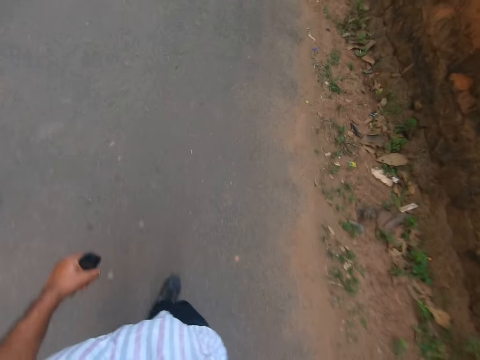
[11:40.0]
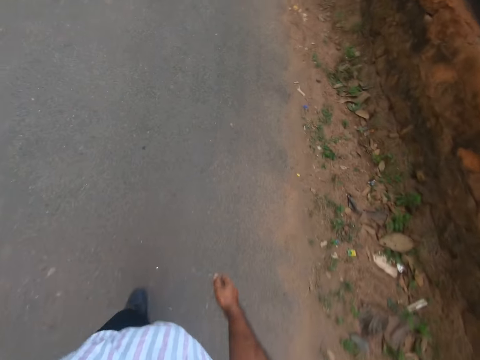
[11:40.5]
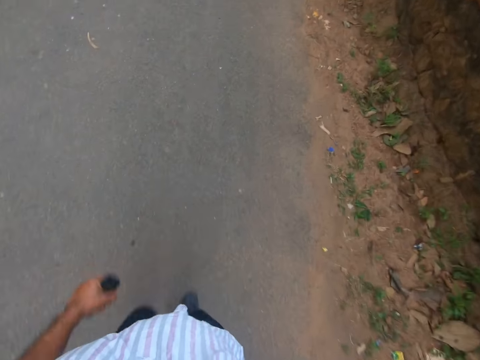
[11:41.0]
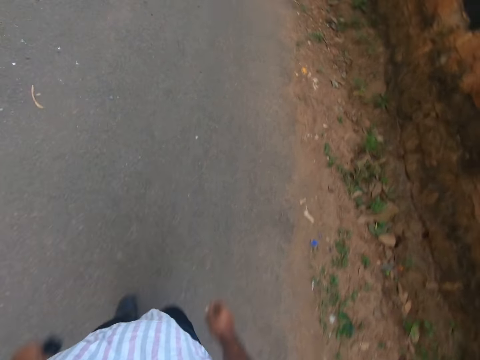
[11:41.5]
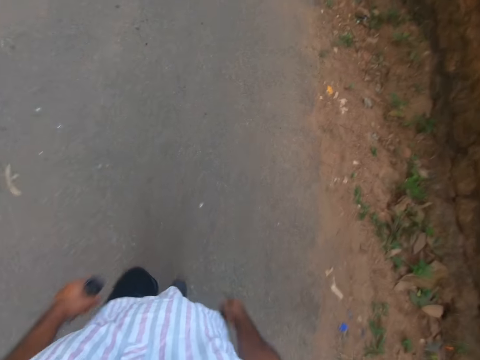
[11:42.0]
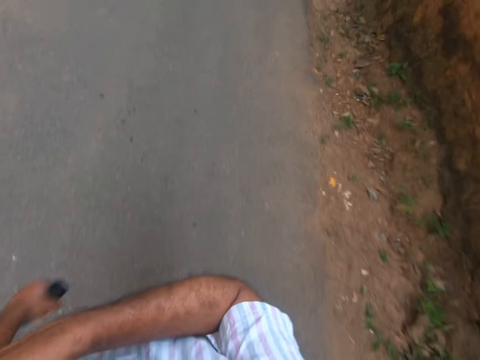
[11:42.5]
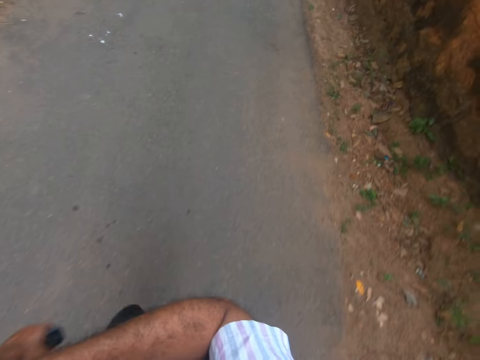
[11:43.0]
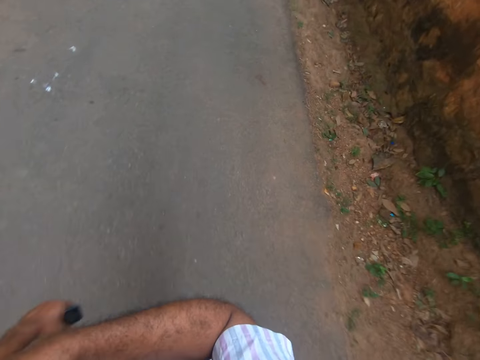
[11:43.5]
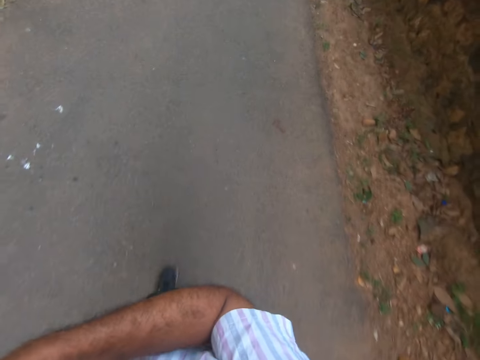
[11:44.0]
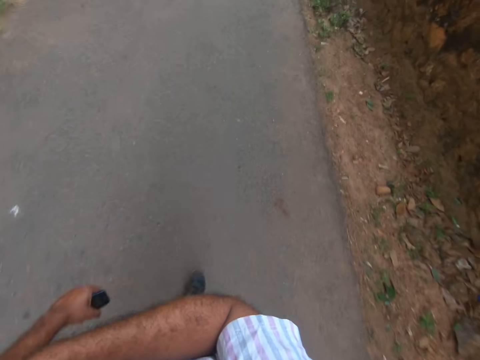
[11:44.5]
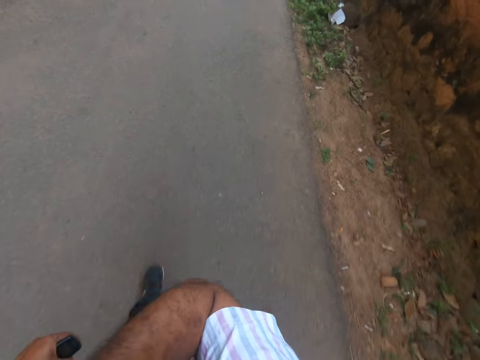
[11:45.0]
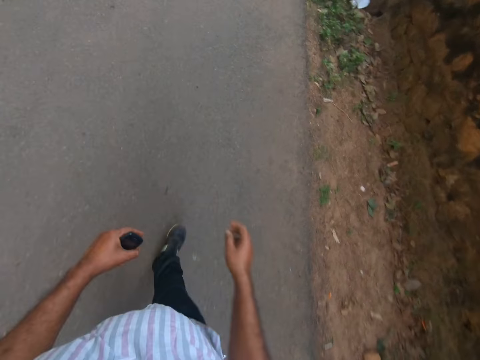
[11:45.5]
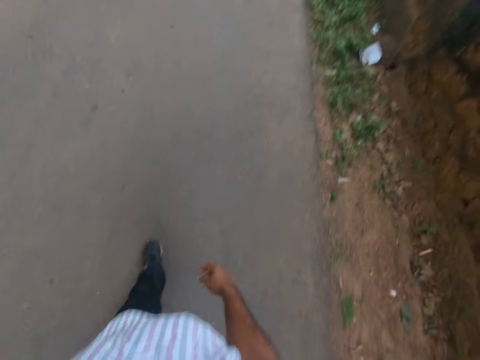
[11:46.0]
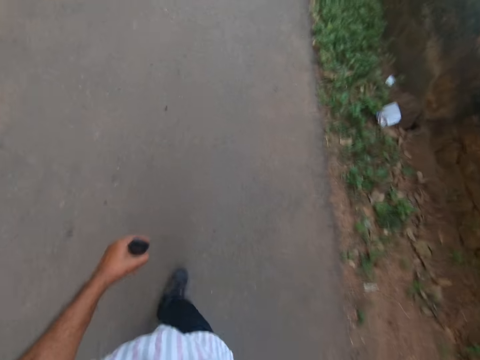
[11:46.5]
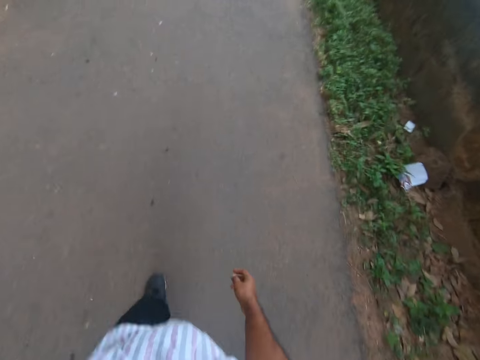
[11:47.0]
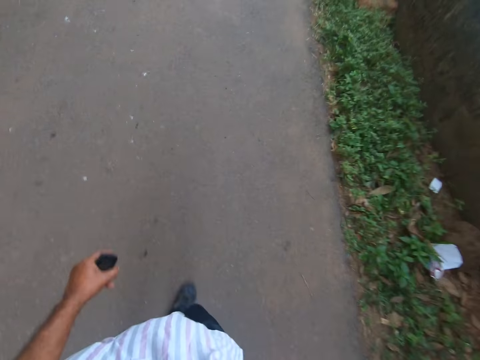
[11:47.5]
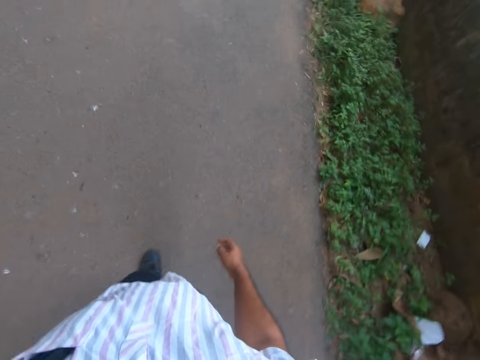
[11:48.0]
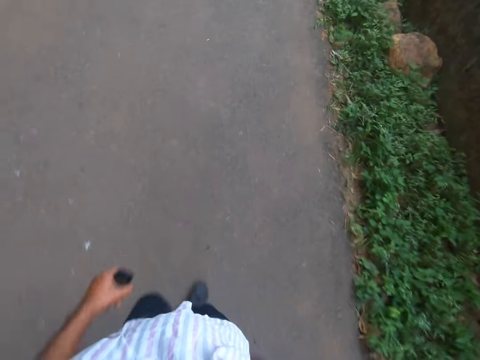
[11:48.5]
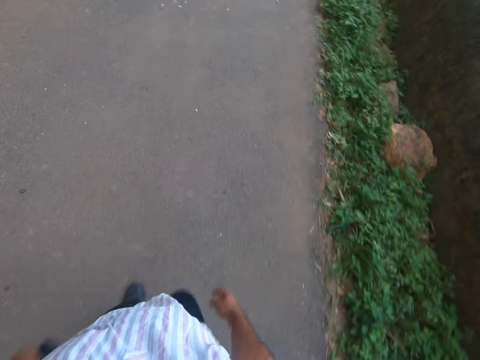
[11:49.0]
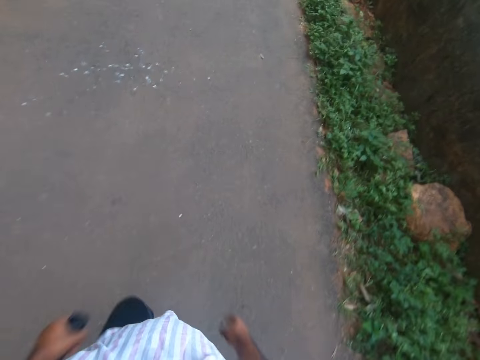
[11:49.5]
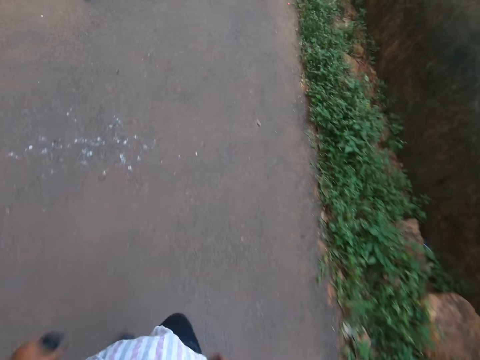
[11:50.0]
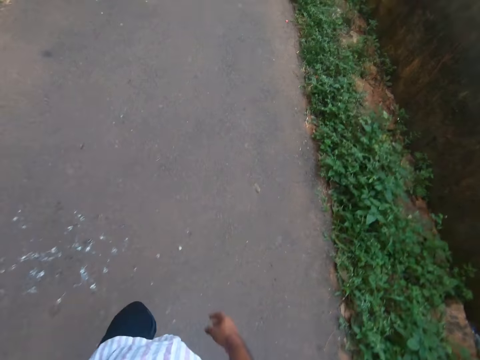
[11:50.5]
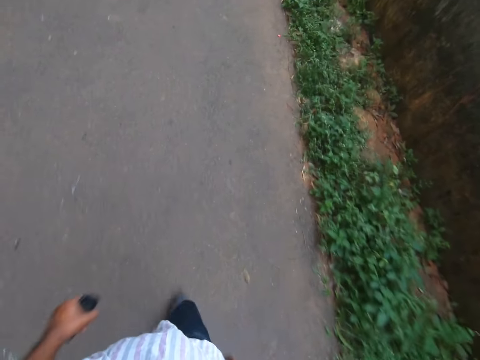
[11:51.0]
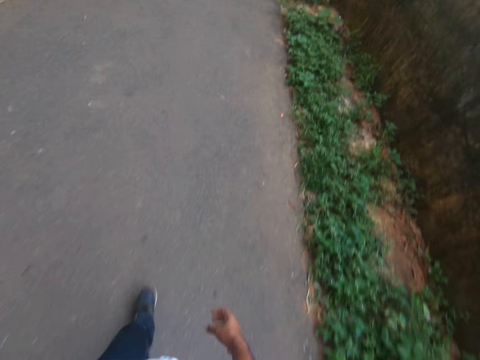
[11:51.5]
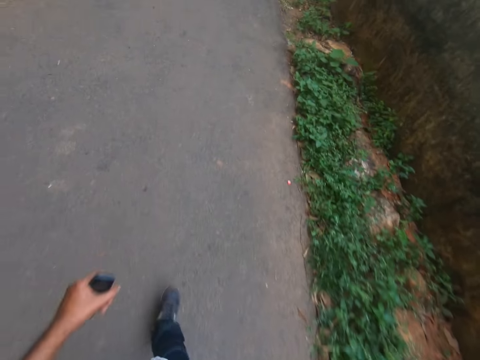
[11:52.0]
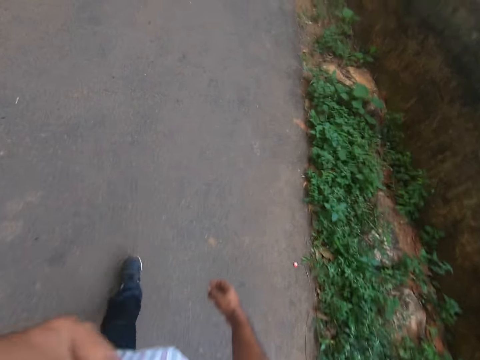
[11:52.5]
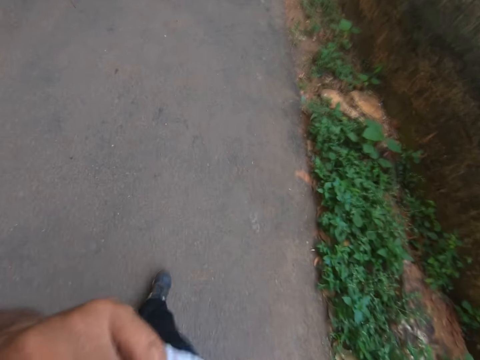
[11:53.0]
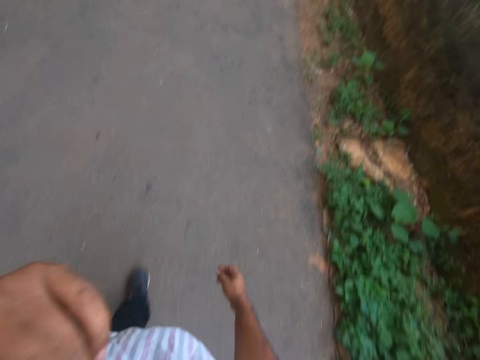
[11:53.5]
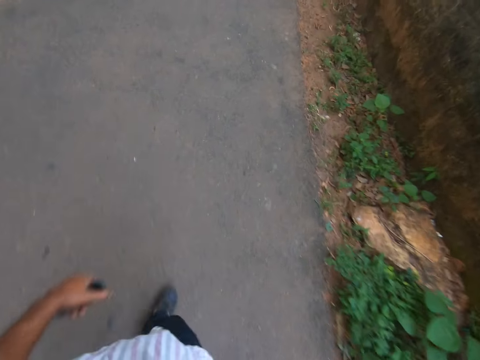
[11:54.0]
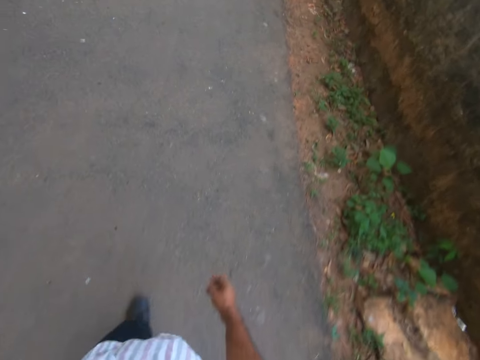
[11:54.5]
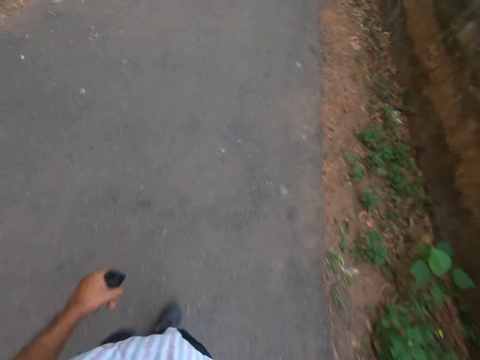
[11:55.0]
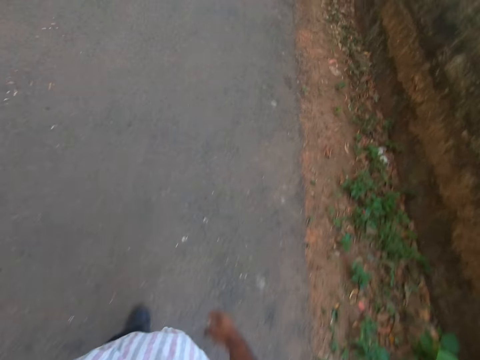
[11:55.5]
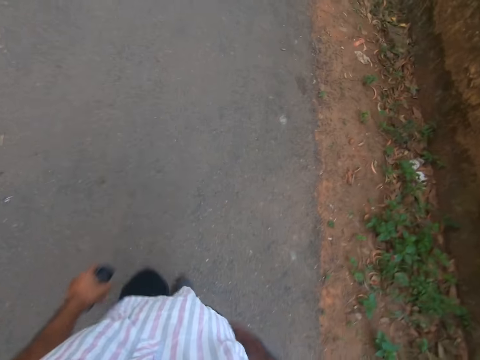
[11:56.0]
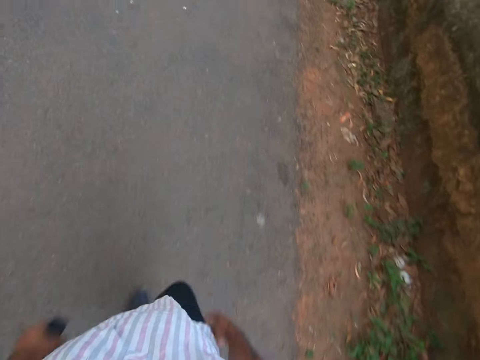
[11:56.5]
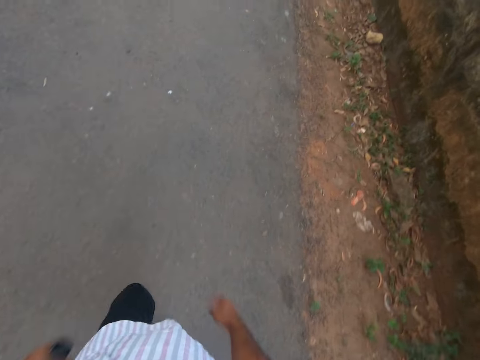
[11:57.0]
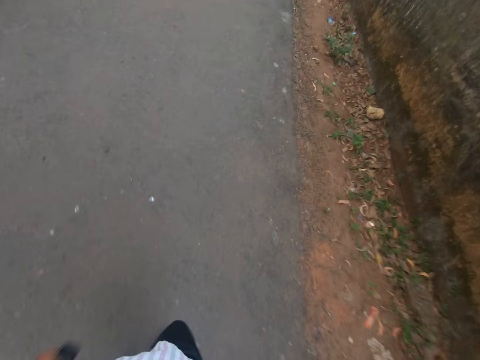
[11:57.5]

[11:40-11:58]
The camera wearer holds his shoulder. He walks on a pathway. He rubs the face. He adjusts his mask. He walks on the pathway.

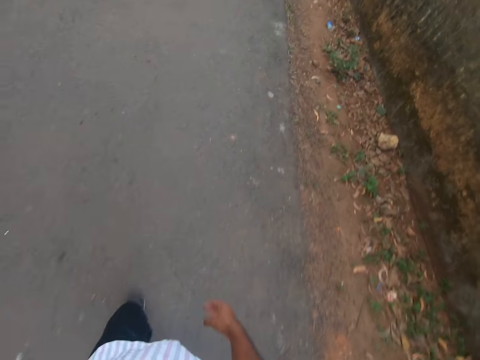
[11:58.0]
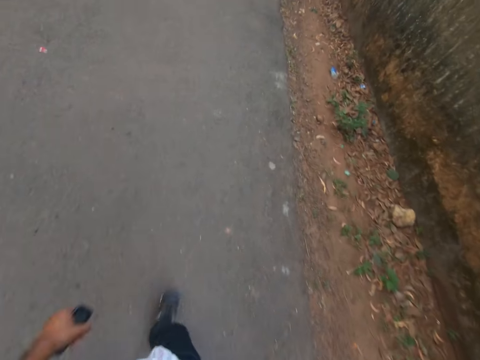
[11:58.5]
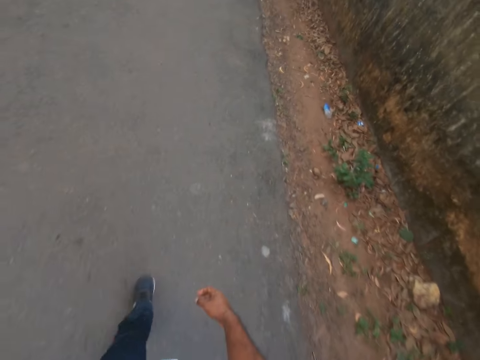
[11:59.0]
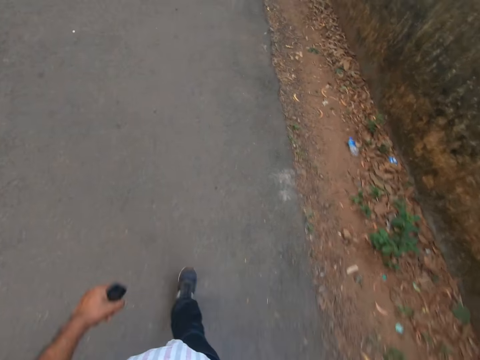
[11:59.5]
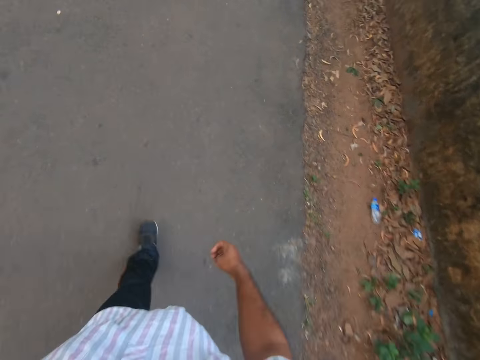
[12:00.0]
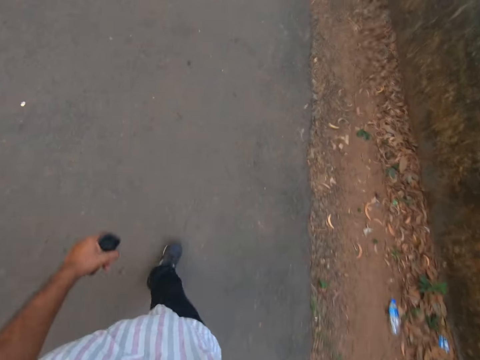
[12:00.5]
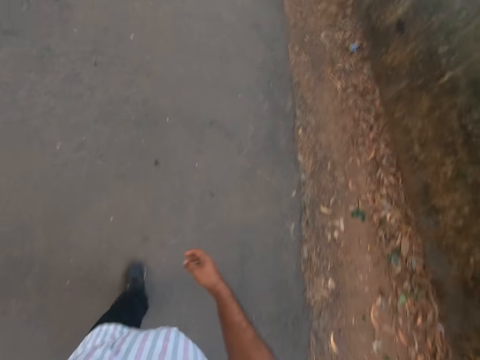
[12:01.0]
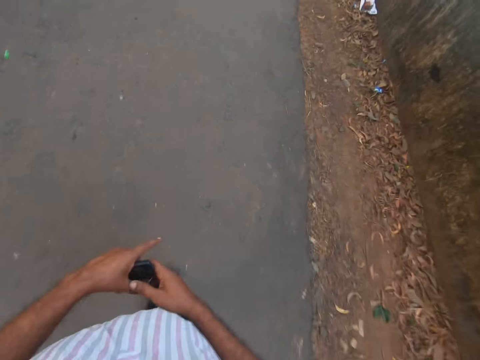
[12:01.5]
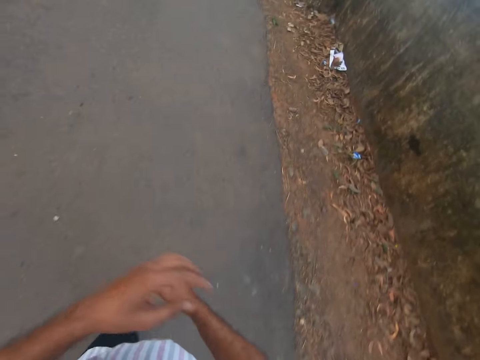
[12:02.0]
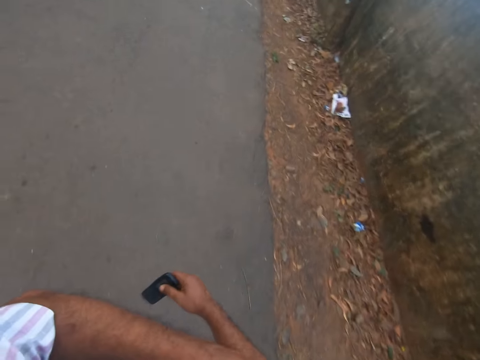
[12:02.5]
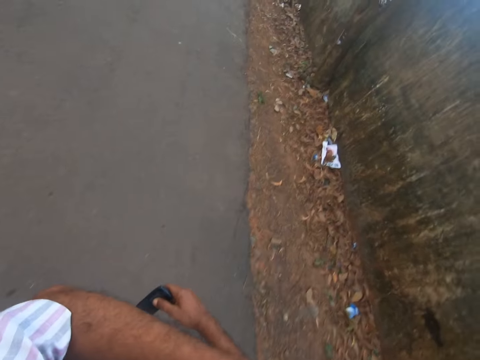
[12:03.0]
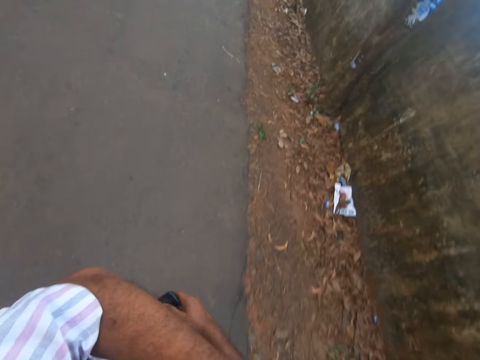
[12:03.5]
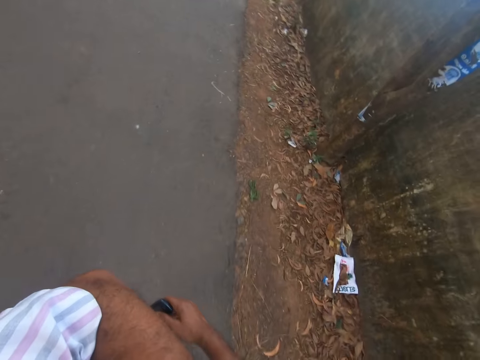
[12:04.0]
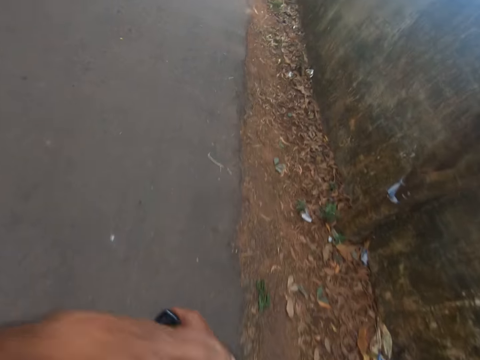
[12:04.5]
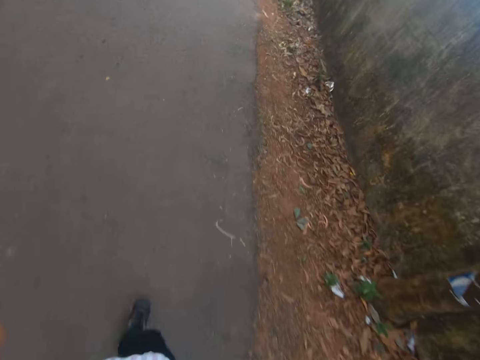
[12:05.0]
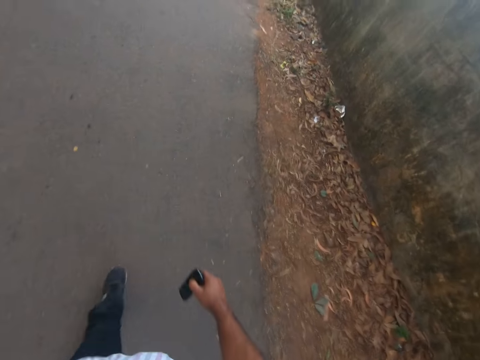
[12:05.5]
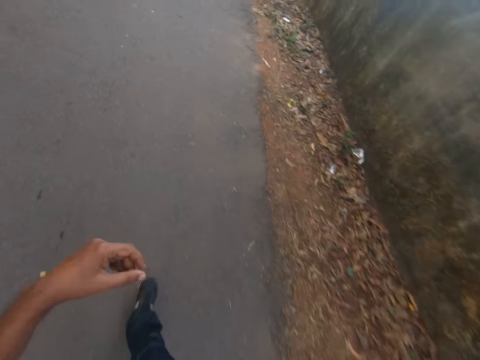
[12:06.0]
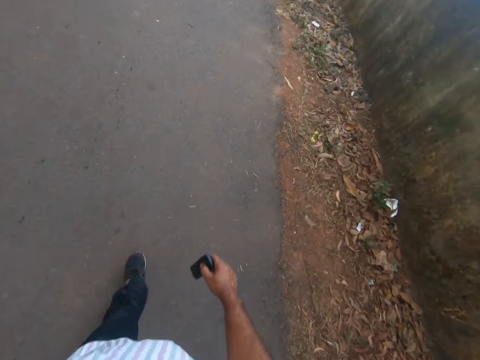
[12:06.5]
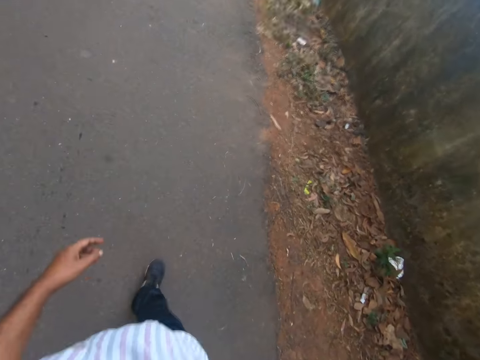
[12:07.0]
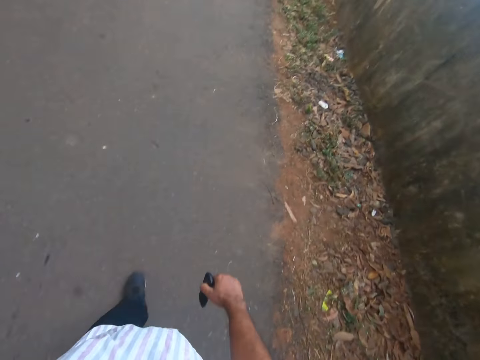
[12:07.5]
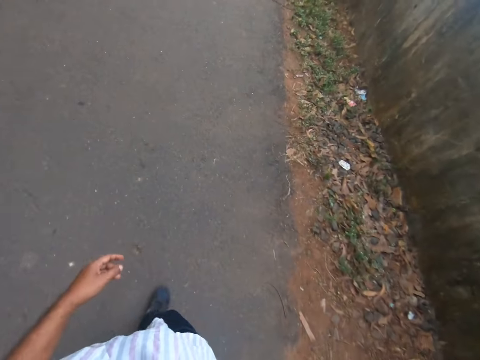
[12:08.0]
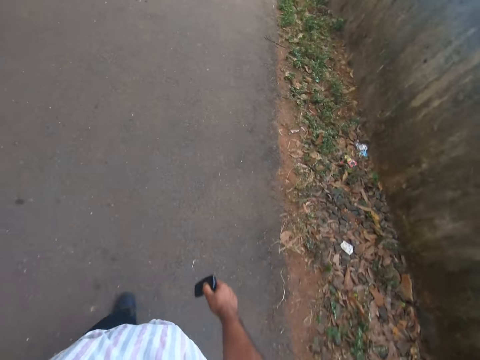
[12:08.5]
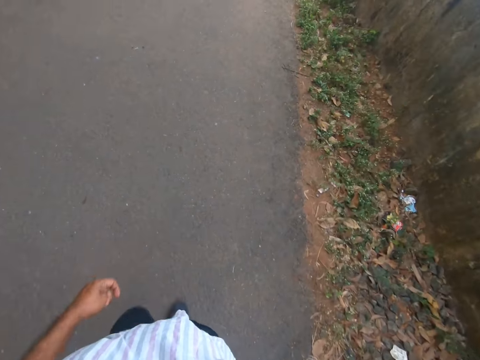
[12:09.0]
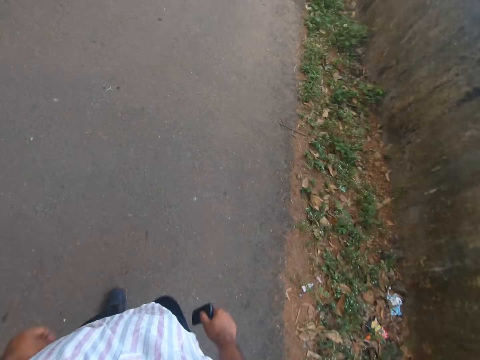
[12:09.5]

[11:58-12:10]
The camera wearer holds a phone with the other hand. He switches the mobile phone to his right hand. He rubs his hand. He walks on a pathway.
